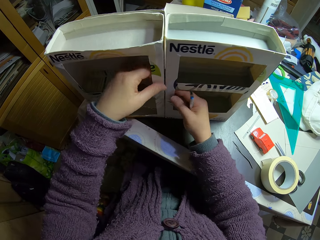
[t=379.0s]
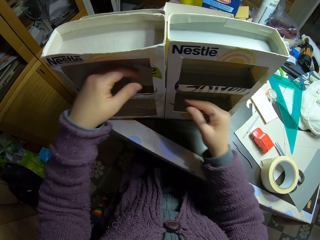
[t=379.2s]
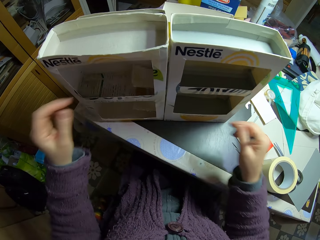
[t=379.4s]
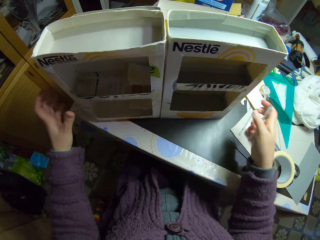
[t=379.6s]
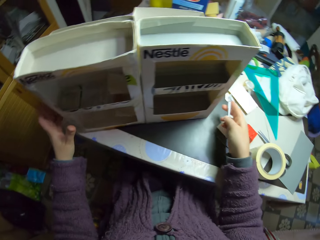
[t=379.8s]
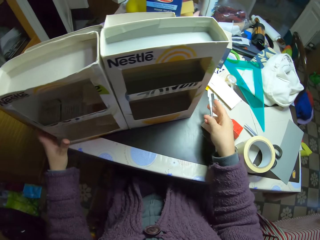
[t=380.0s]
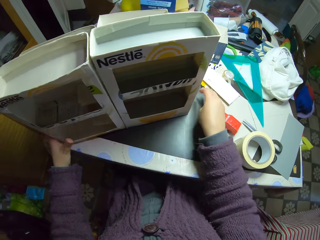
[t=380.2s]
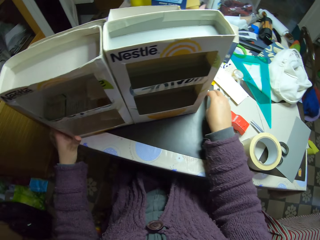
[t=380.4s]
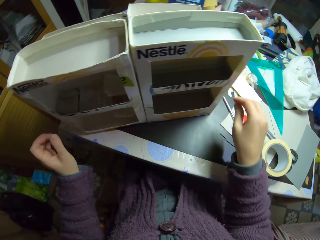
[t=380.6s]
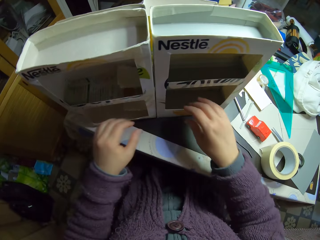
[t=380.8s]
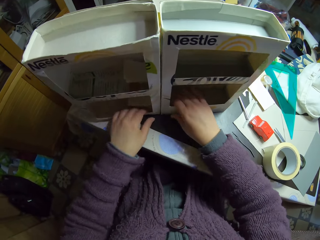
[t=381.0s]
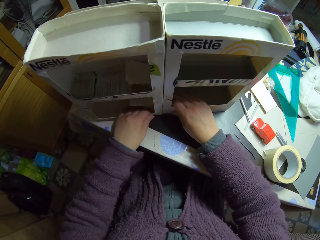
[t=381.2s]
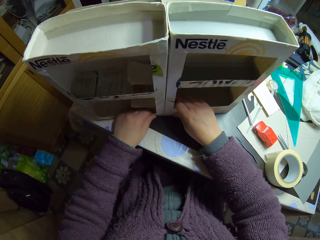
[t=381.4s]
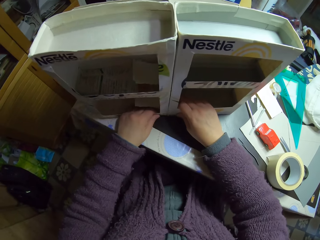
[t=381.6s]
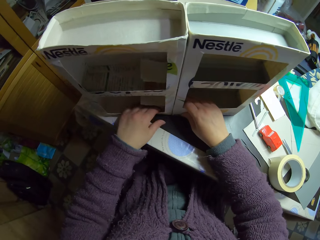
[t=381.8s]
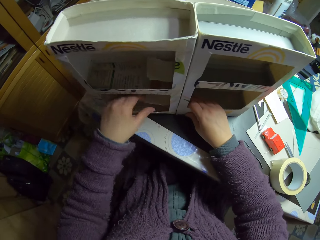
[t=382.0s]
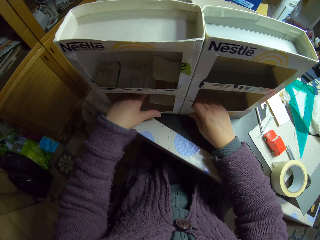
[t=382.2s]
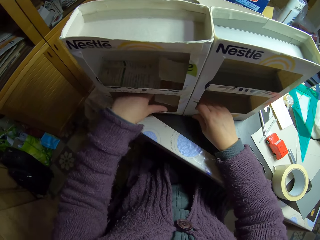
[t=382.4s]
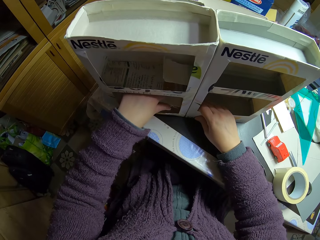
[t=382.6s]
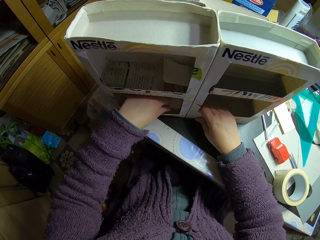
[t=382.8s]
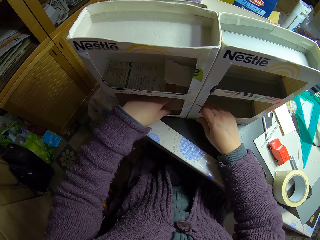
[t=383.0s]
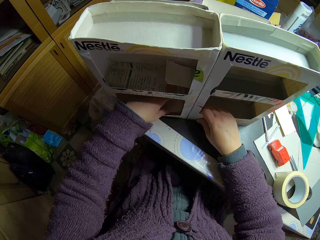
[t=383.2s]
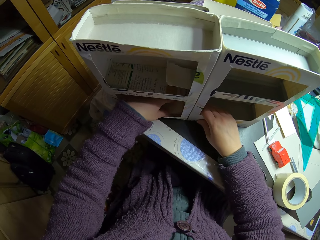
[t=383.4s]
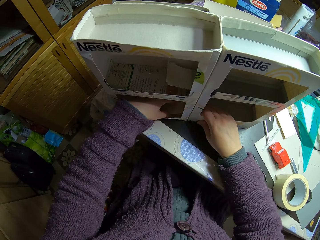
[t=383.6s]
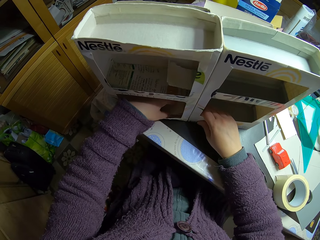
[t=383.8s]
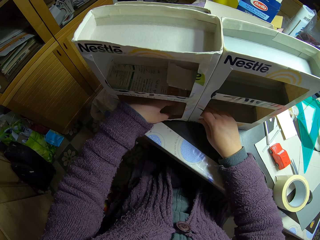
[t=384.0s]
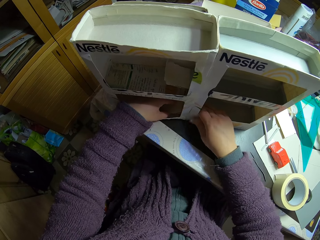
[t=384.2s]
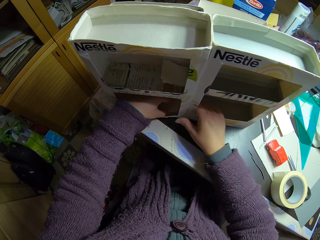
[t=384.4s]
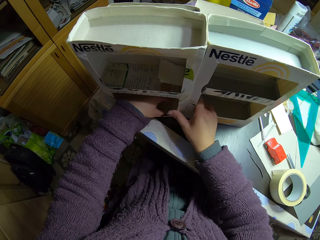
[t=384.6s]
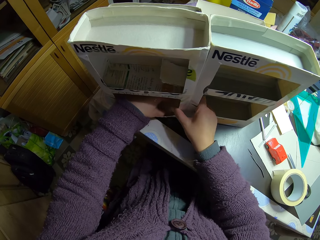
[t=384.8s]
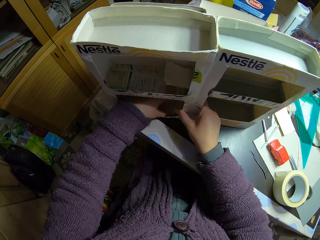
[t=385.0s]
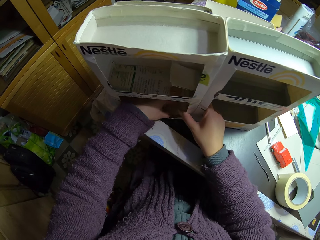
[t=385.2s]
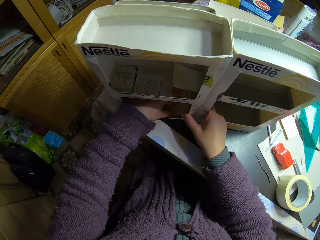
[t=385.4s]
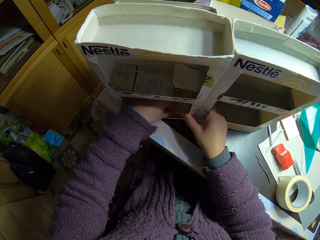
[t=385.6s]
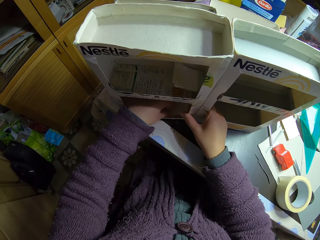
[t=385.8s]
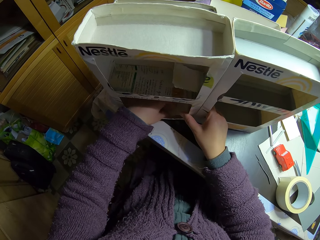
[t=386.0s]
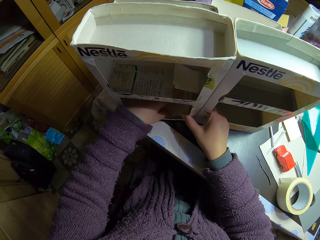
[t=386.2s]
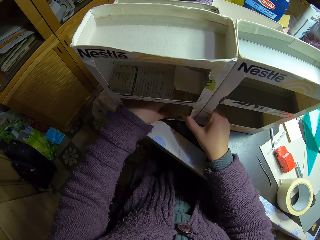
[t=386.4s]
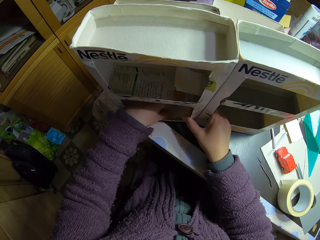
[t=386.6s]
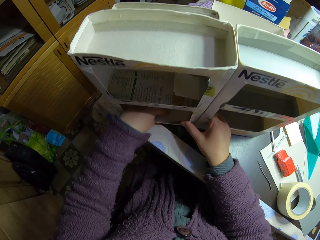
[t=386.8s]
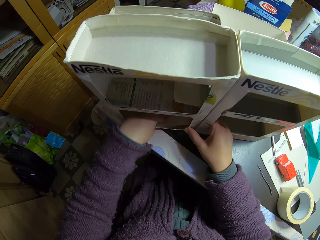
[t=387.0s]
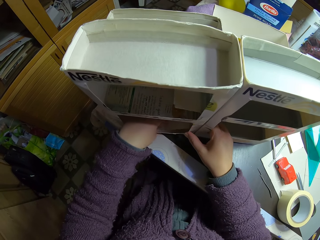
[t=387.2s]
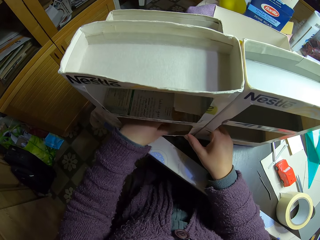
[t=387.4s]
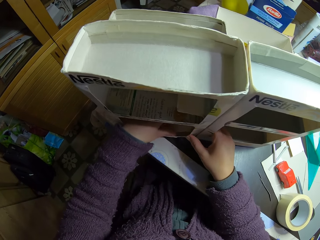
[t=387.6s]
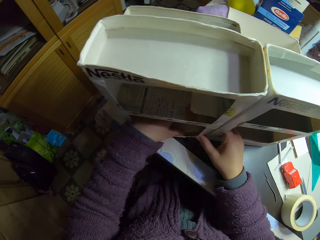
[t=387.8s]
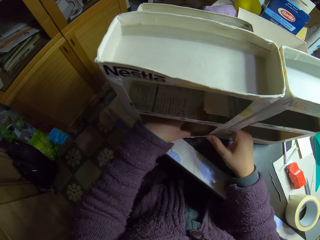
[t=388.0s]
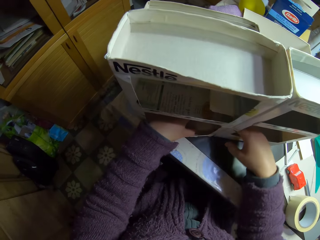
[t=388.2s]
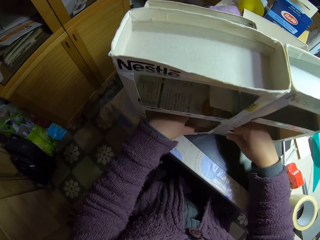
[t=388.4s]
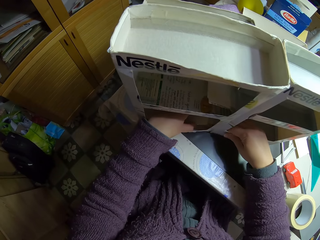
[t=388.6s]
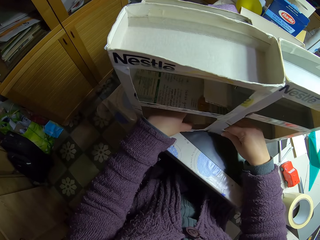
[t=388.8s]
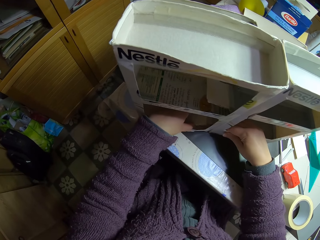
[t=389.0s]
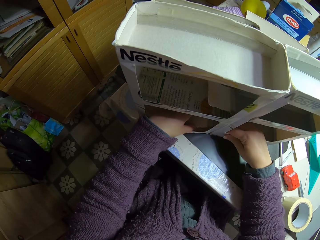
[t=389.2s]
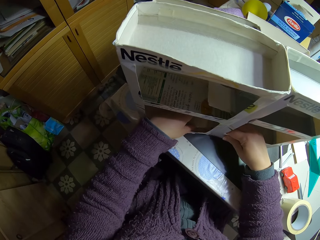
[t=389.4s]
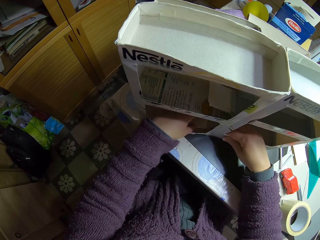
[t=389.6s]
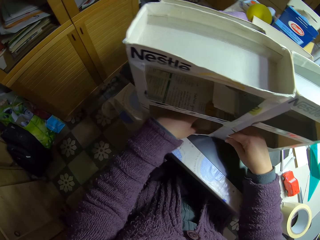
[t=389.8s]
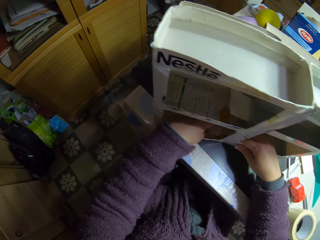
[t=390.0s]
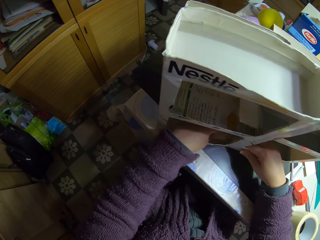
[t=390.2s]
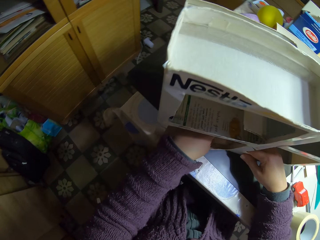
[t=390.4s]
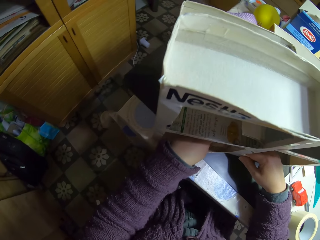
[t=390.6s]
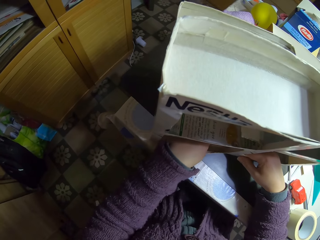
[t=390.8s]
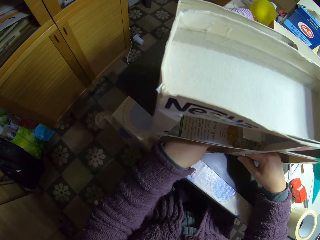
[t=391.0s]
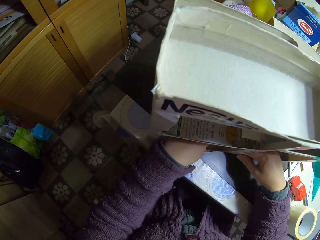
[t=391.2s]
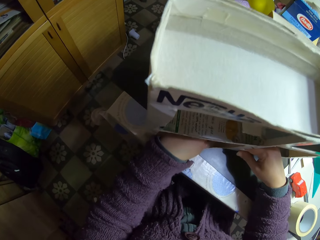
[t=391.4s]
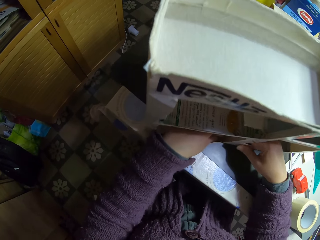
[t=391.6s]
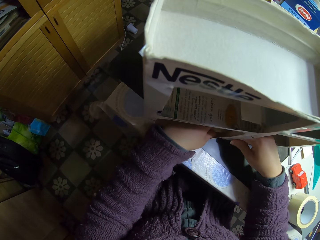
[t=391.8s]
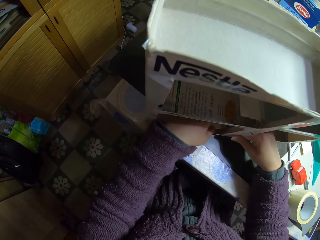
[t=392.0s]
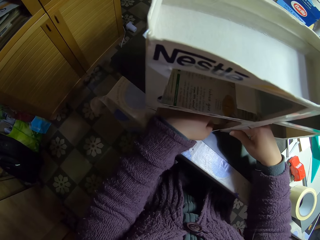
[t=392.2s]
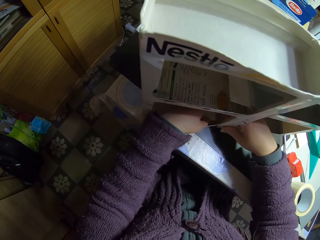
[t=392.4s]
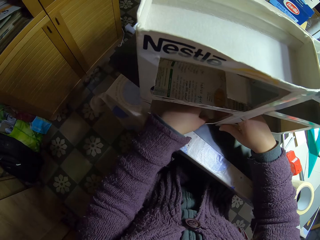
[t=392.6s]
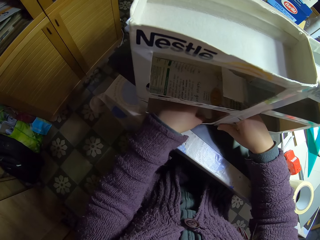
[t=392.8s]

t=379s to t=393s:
The camera wearer pulls his hands off the craft box. He drops the utility knife in his right hand on the table. He holds the craft box with both hands. He sticks the craft boxes together. He holds a piece of box. He adjusts the cartons with his hands. He sticks the craft boxes together.

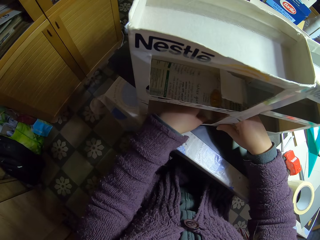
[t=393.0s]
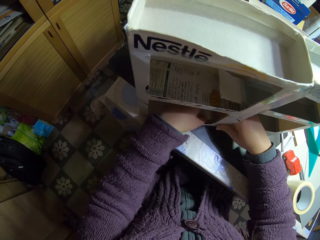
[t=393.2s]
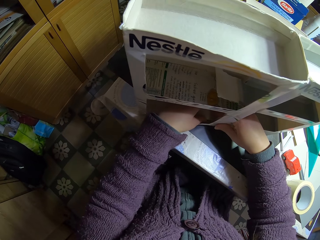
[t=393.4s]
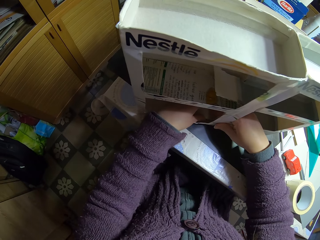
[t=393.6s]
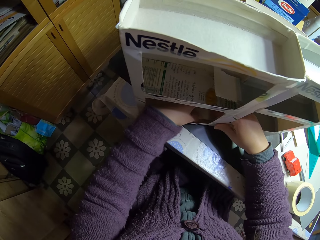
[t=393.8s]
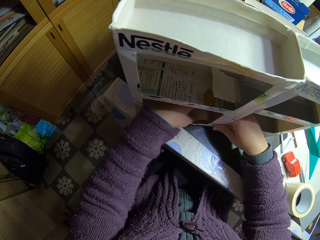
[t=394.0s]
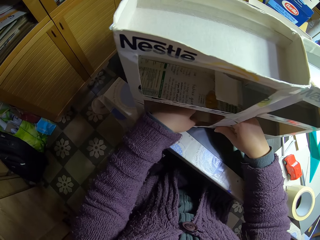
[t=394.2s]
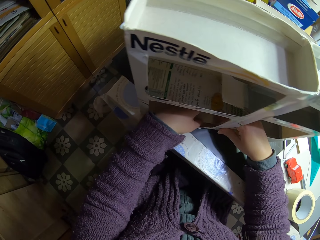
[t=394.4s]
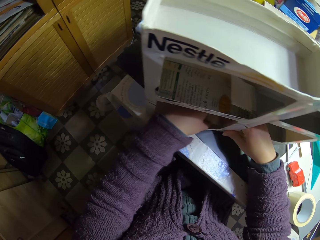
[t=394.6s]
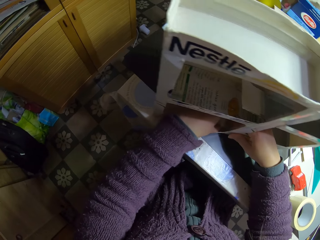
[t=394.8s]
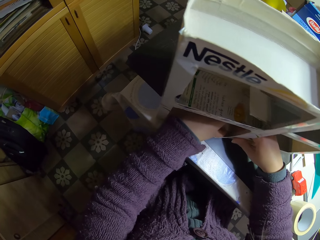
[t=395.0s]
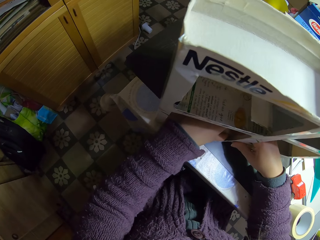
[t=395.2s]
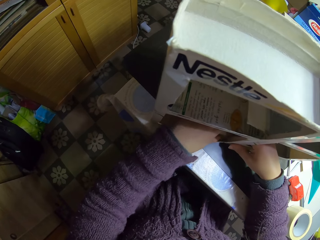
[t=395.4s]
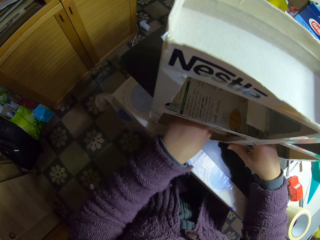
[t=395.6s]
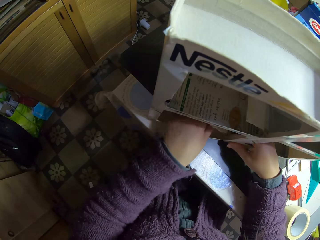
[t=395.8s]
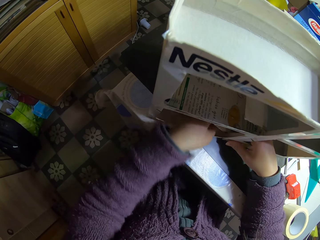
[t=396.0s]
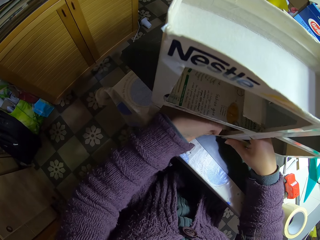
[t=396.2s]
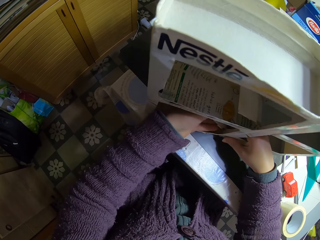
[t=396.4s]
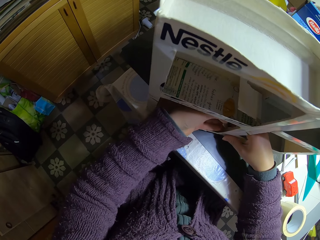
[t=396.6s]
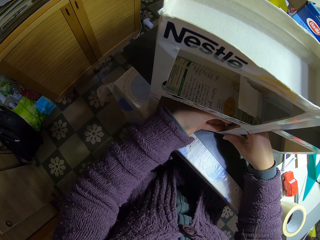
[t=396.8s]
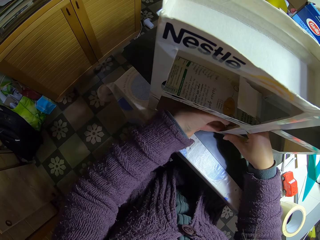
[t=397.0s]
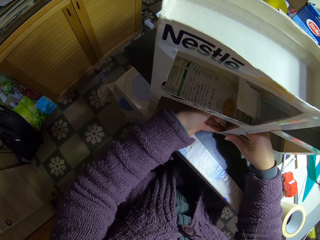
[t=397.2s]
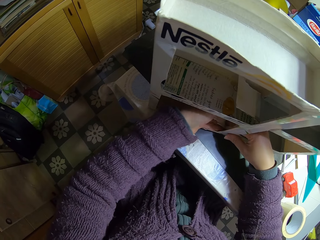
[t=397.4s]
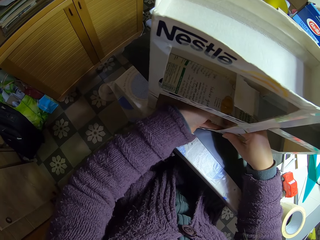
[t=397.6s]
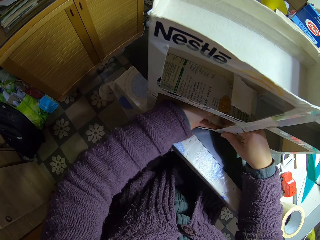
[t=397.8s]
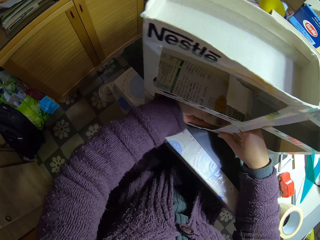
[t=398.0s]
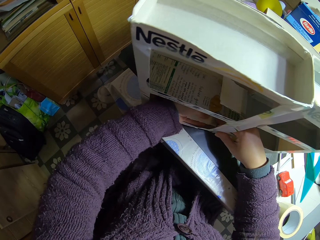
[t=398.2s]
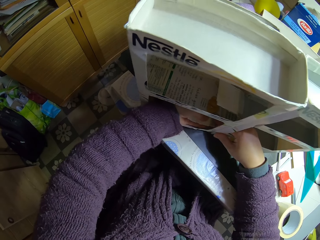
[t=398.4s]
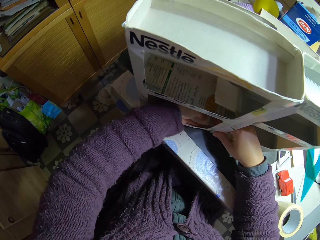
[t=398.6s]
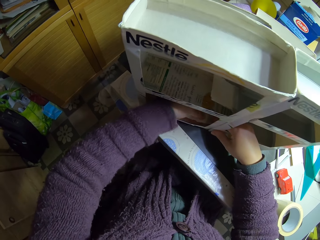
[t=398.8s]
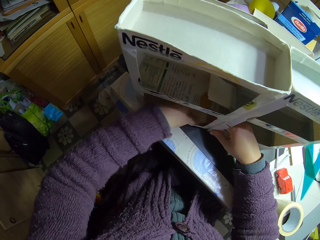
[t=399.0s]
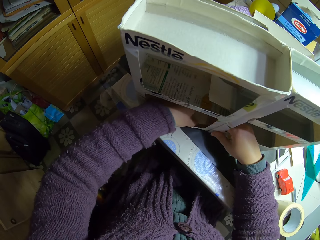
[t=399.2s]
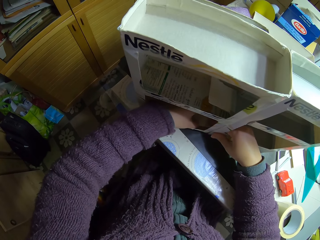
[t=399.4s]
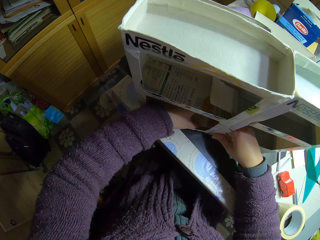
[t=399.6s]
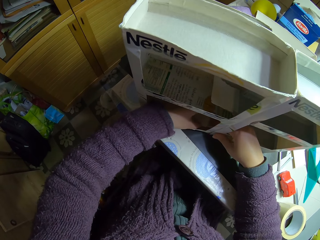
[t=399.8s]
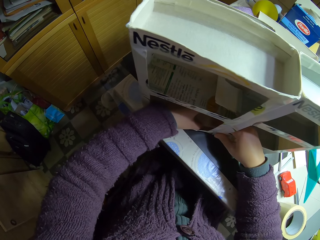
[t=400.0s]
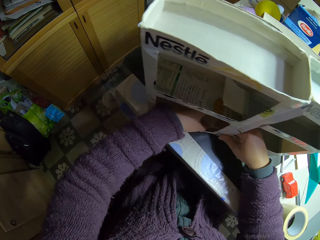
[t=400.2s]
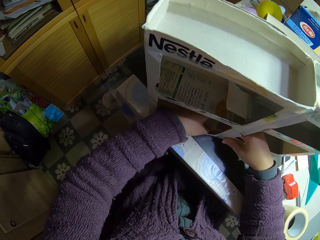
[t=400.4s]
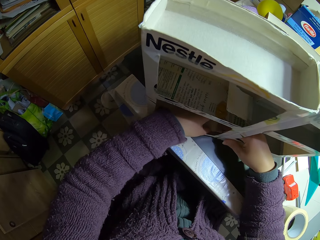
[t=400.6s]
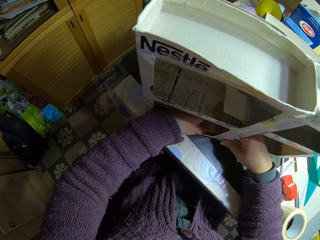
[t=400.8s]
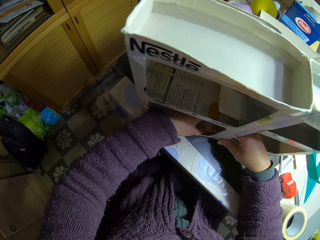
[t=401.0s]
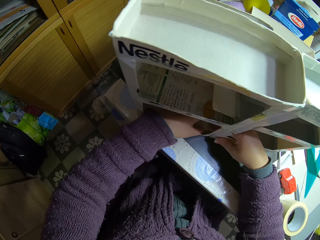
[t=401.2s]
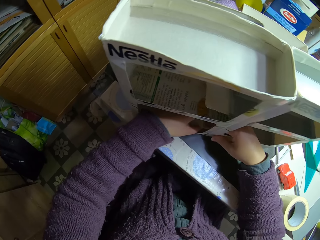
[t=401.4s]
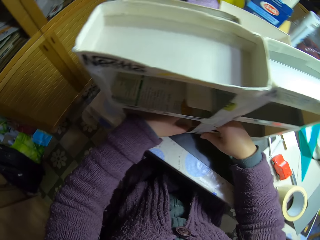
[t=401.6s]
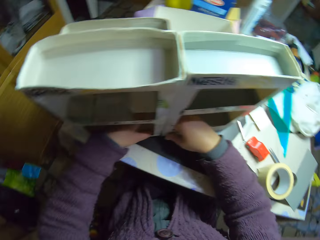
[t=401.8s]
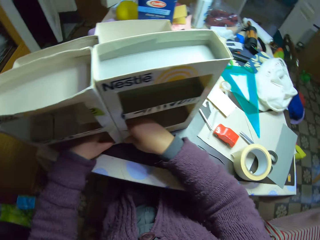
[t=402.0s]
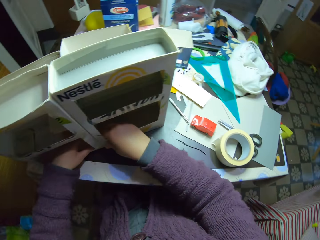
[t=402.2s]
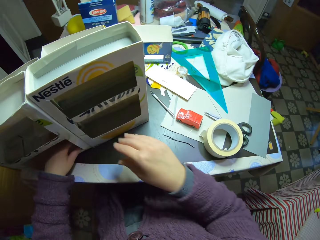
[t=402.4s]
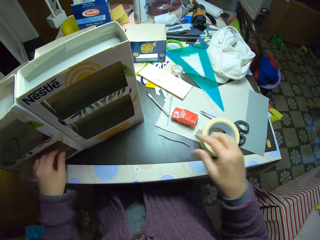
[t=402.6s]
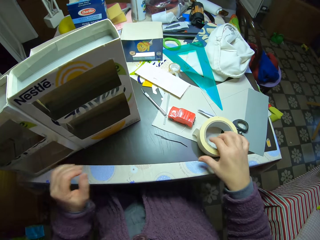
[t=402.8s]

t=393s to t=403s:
The camera wearer lifts the piece of box. They align the piece of box.
